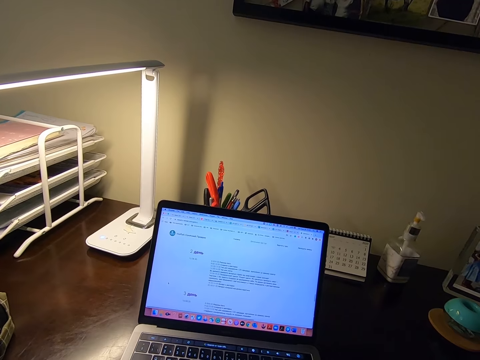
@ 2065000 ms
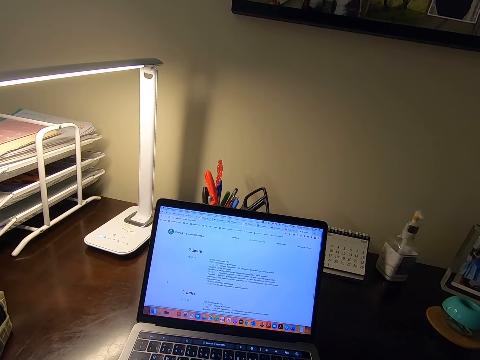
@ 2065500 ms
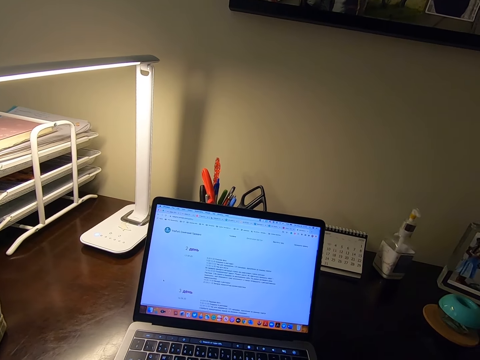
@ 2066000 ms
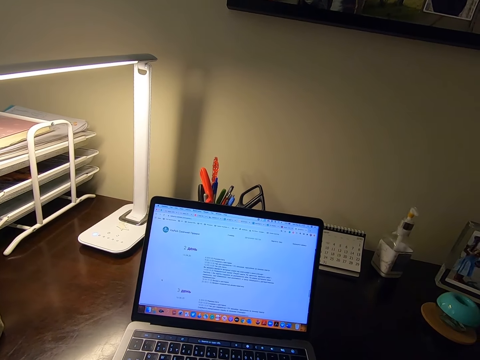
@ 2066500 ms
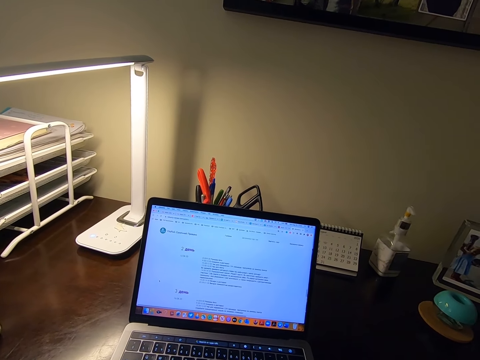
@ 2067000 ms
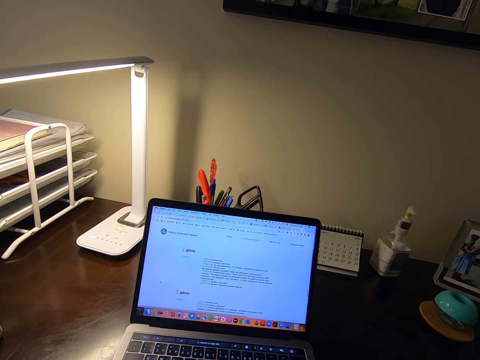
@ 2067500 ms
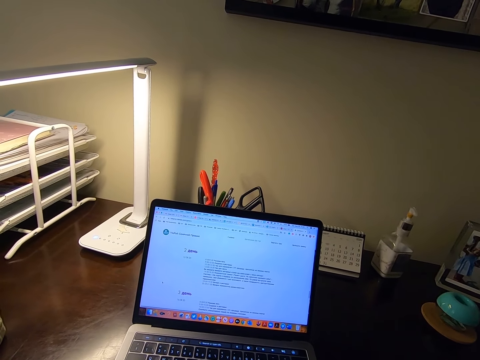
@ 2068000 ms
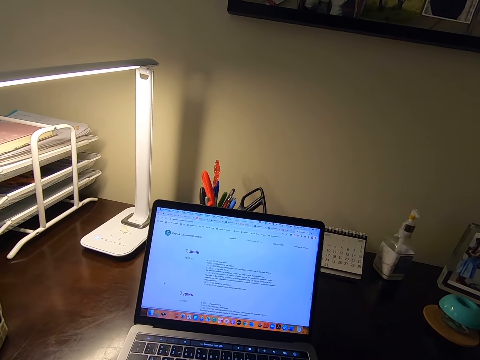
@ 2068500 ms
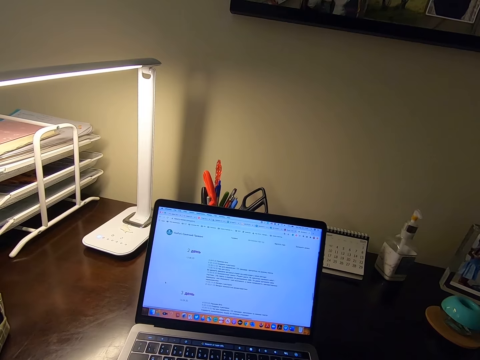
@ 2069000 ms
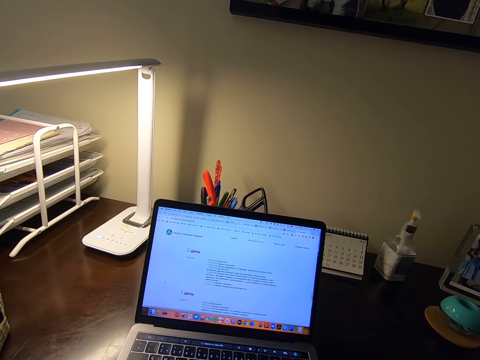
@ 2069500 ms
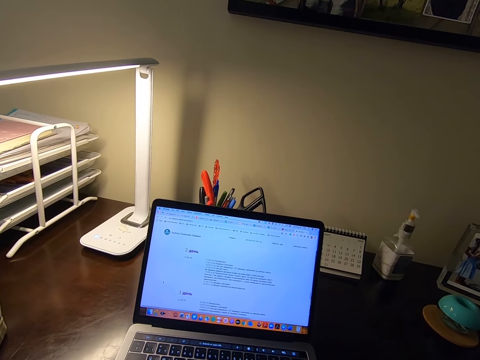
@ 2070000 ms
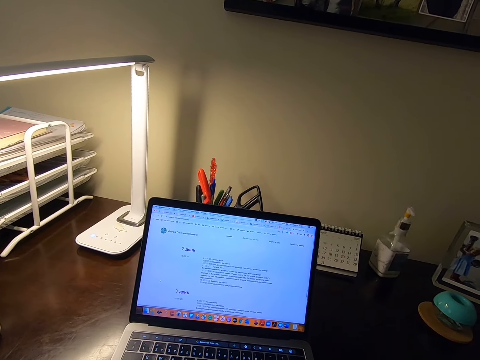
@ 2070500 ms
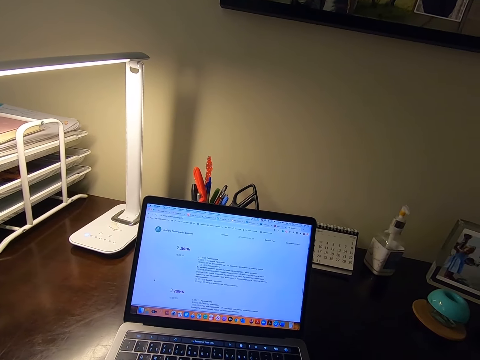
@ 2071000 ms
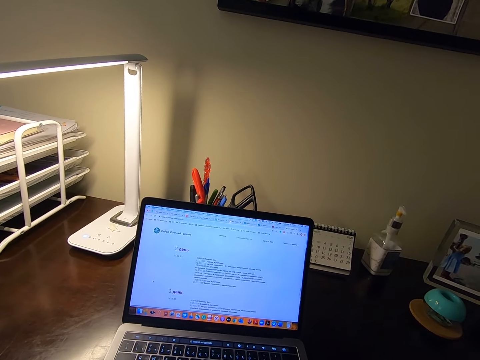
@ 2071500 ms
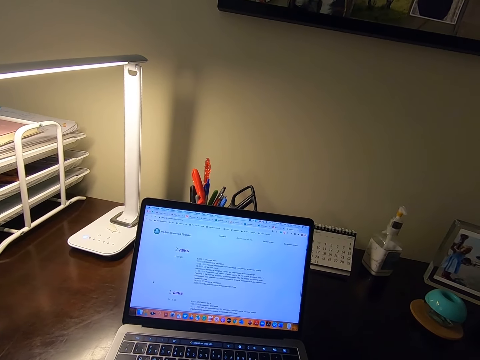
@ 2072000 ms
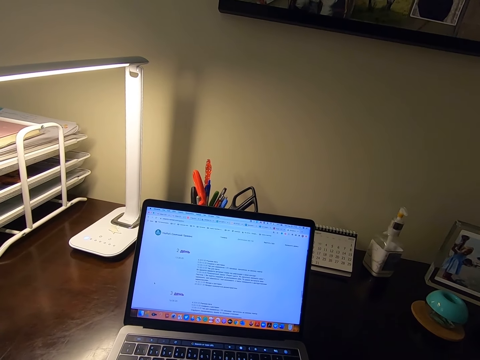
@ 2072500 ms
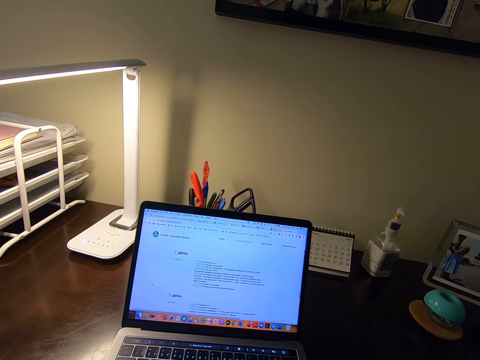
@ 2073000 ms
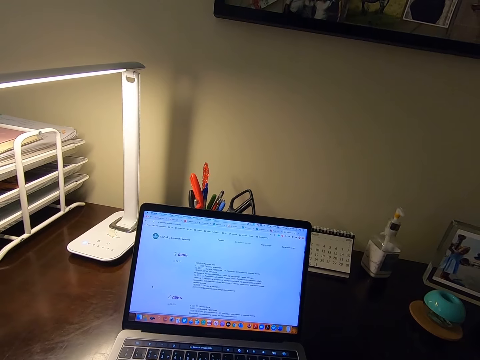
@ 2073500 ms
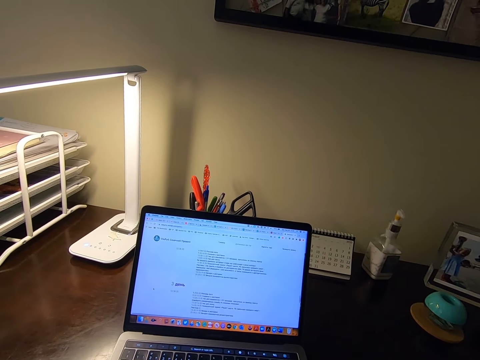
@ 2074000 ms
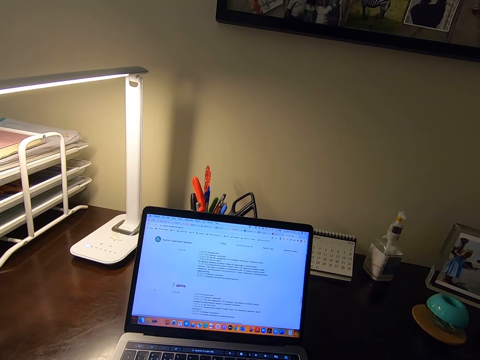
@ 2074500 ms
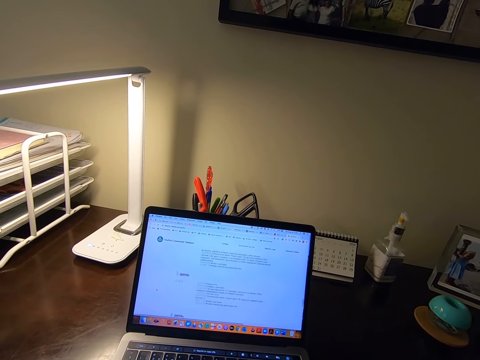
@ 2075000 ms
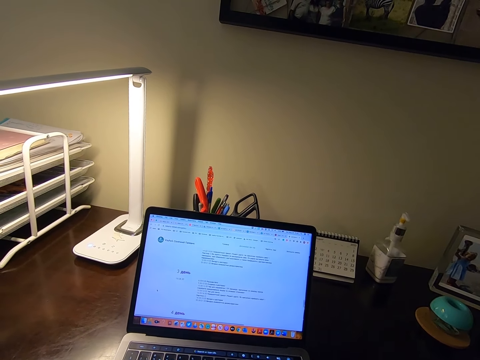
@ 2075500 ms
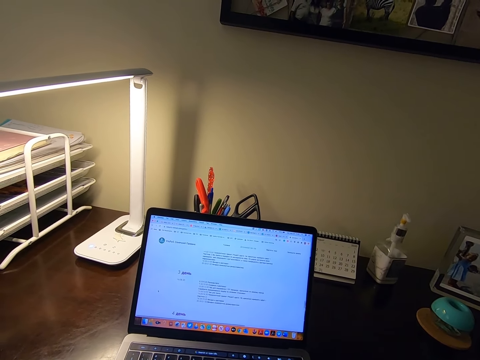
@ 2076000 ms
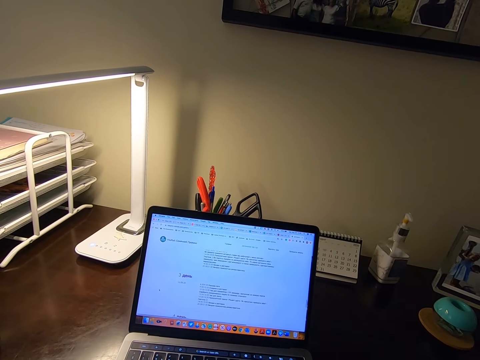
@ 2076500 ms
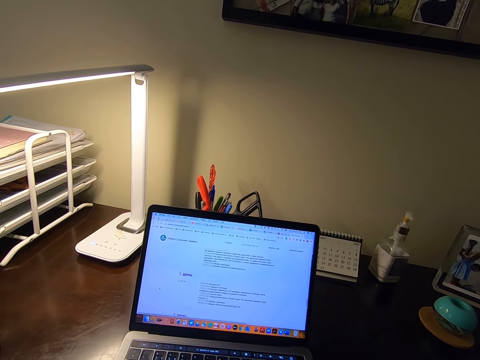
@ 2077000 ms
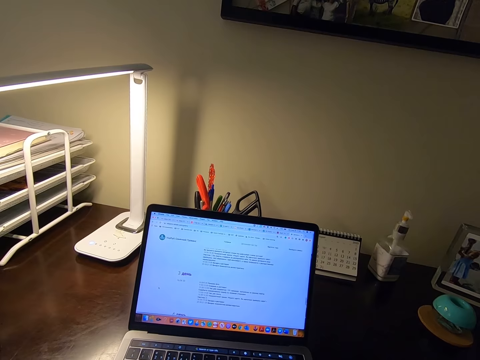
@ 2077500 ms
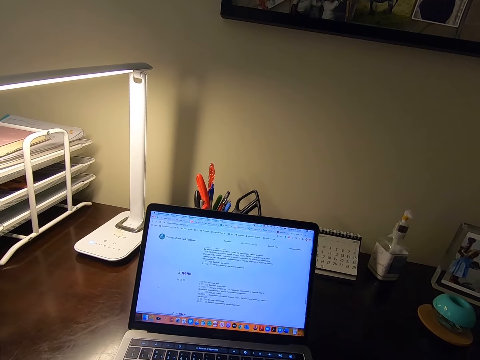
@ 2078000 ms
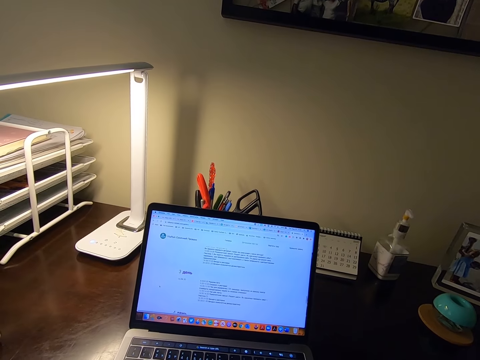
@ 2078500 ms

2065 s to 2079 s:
The camera wearer looks at the laptop. They operate the laptop.

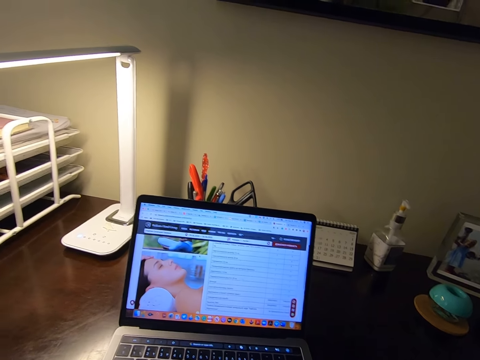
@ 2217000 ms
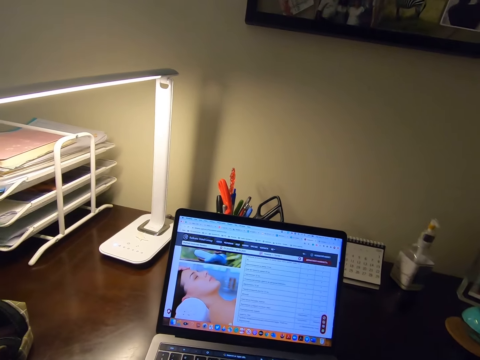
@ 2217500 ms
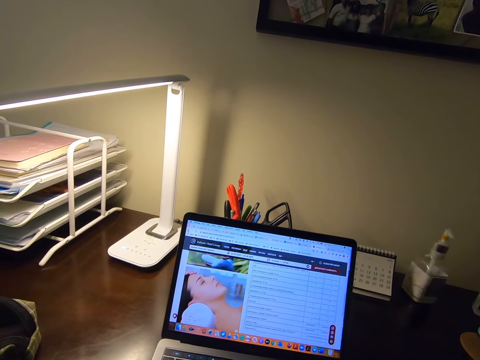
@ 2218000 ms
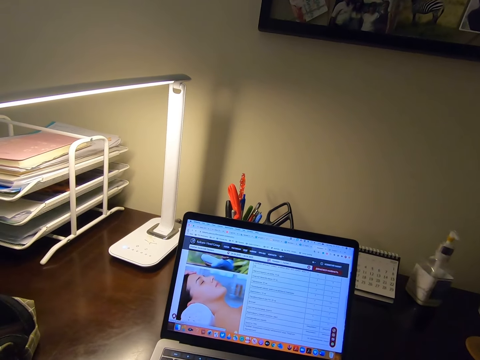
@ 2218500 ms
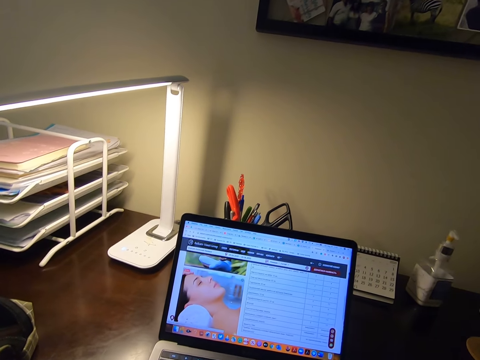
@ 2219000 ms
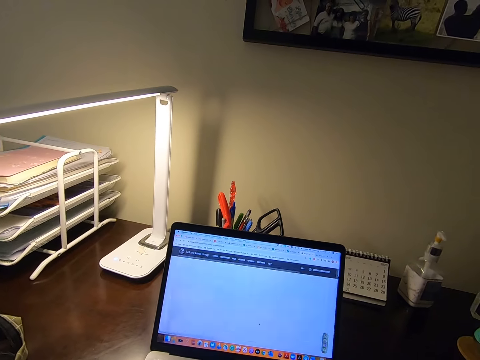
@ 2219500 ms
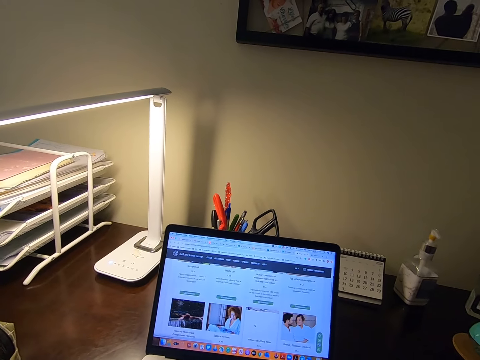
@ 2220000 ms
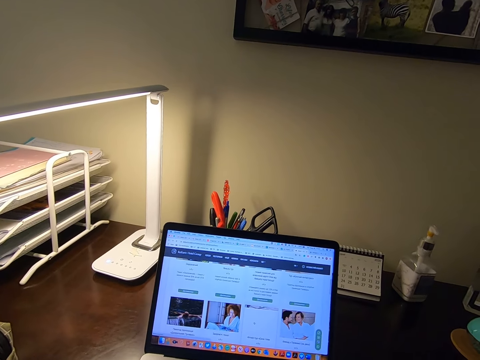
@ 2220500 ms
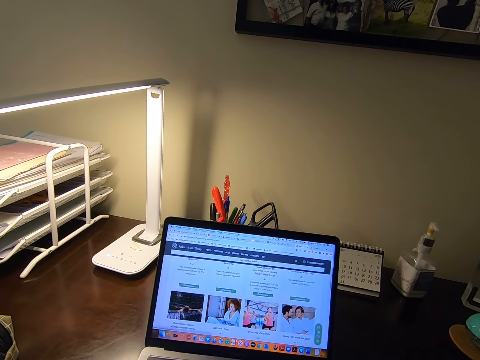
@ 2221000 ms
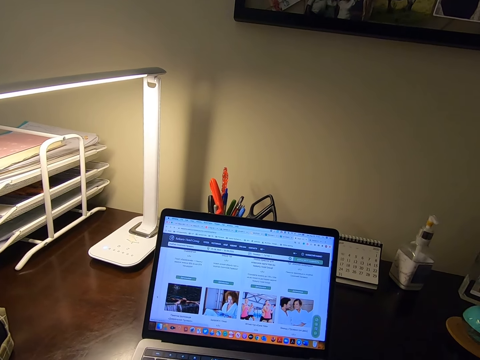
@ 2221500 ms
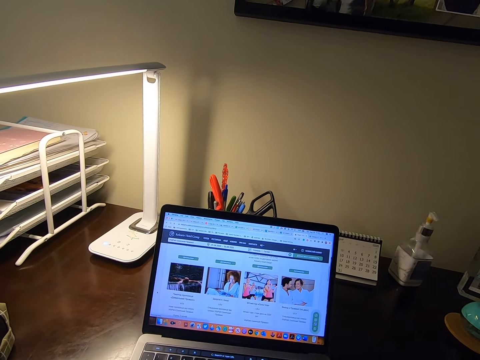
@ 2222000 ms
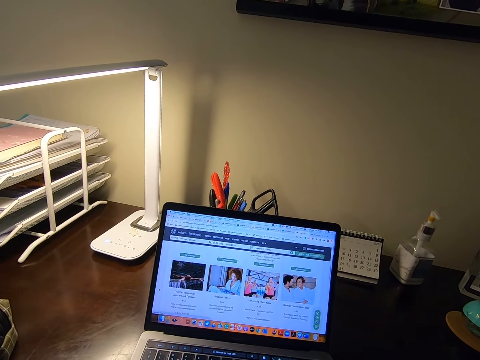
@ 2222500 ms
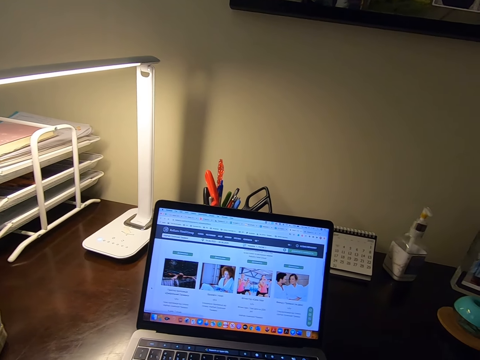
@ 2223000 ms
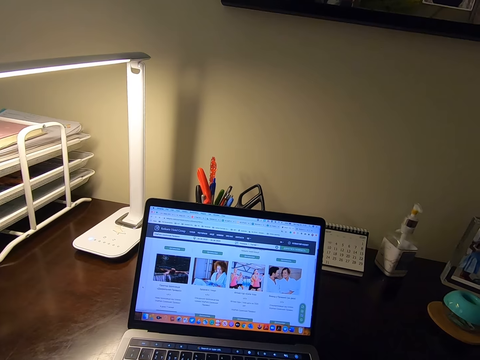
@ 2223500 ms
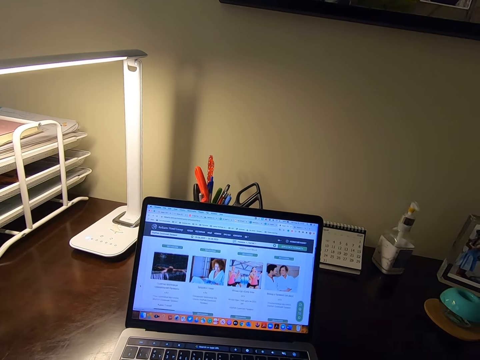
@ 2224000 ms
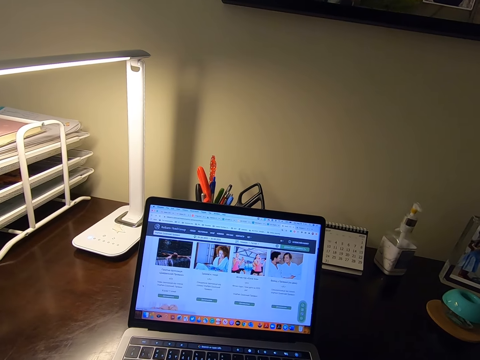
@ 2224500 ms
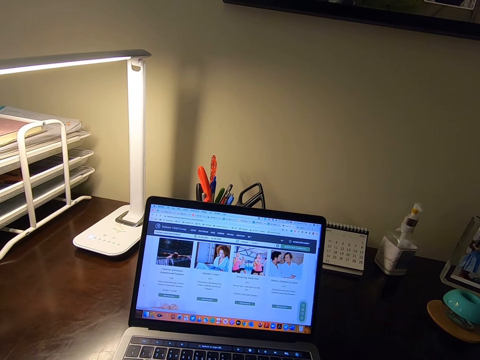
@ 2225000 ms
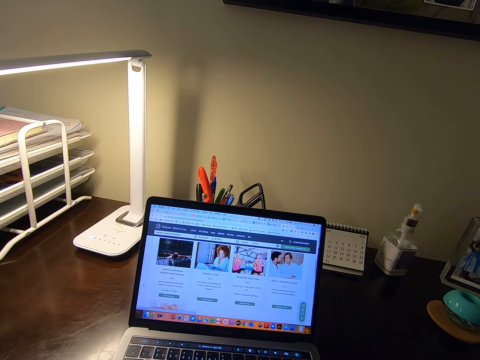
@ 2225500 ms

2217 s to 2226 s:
The camera wearer reads on the laptop. They scroll on the laptop.

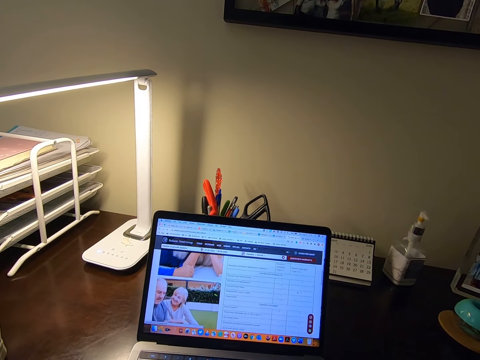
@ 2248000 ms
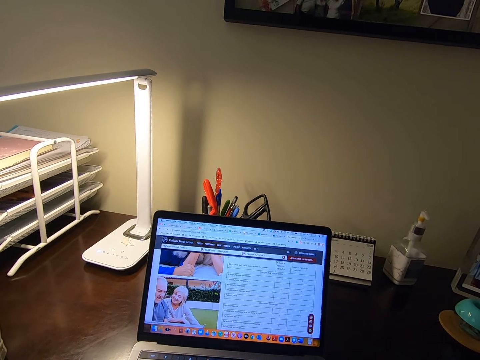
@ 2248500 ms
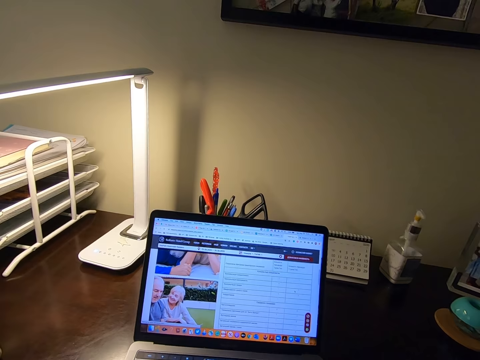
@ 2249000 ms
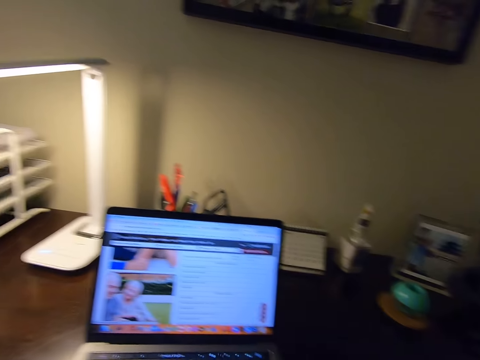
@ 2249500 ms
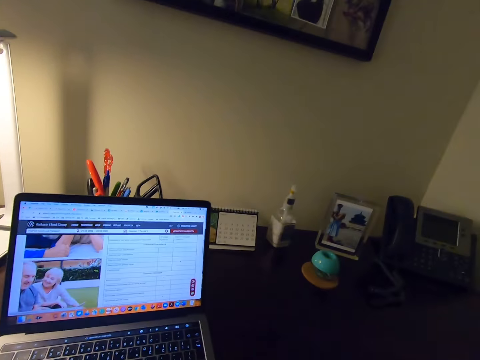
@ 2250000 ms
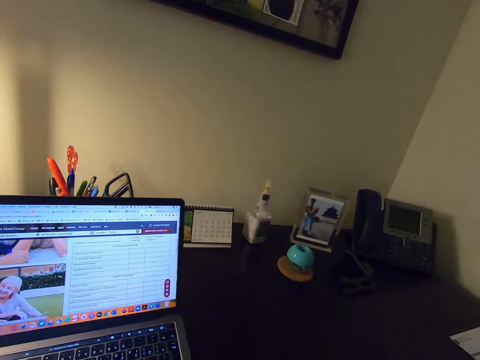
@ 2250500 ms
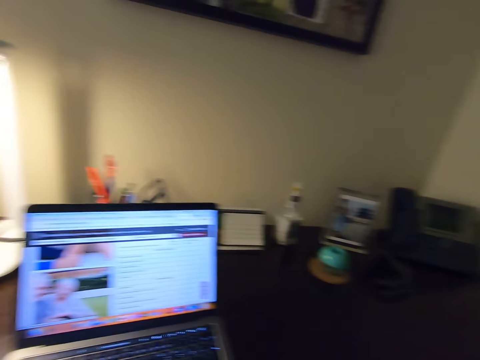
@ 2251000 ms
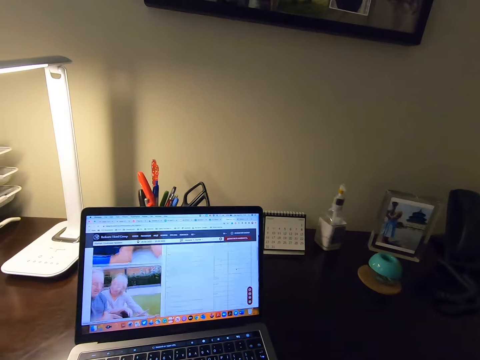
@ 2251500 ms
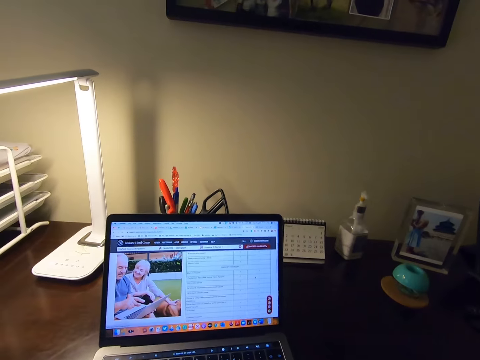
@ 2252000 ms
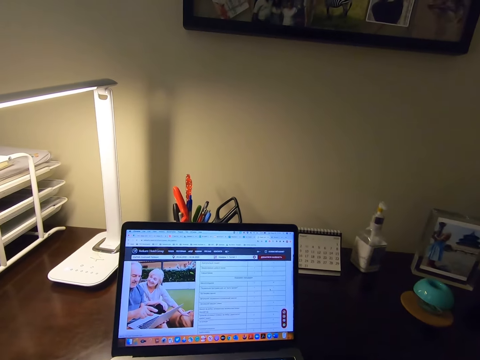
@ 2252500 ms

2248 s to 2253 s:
The camera wearer looks at the telephone. They scroll on the phone.
